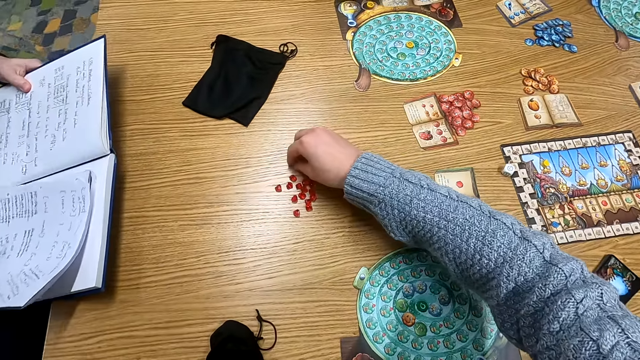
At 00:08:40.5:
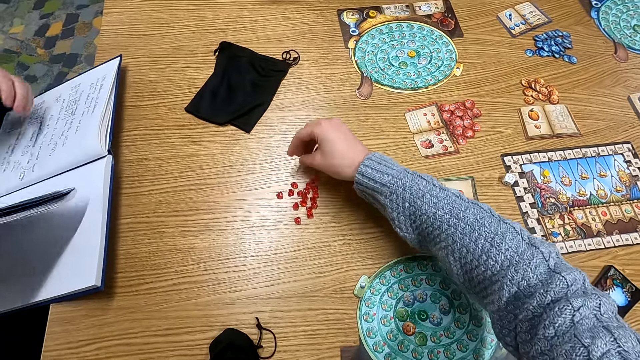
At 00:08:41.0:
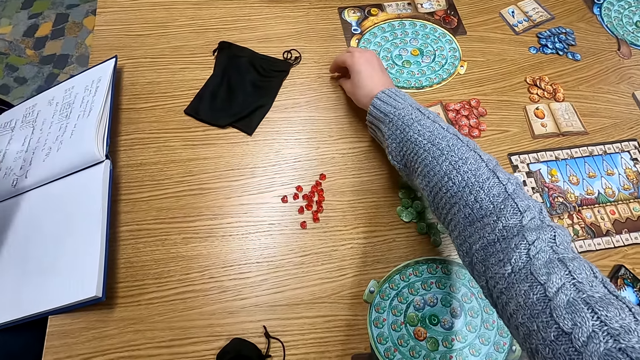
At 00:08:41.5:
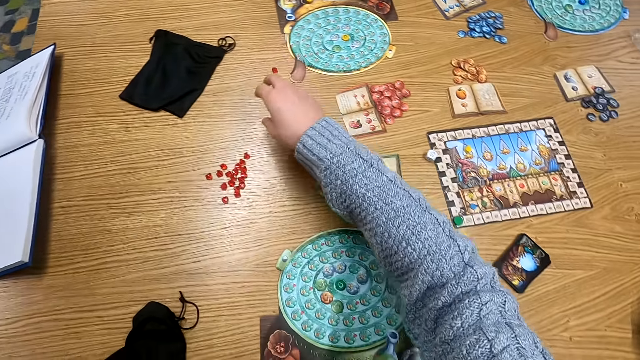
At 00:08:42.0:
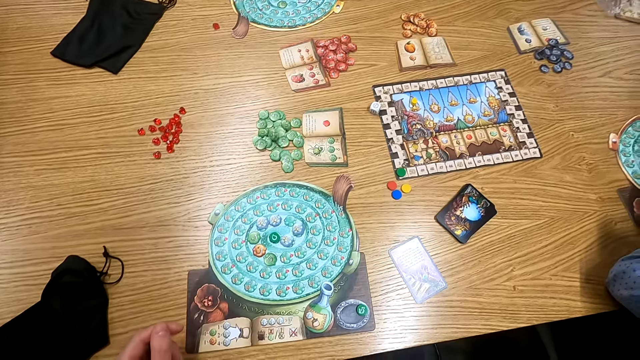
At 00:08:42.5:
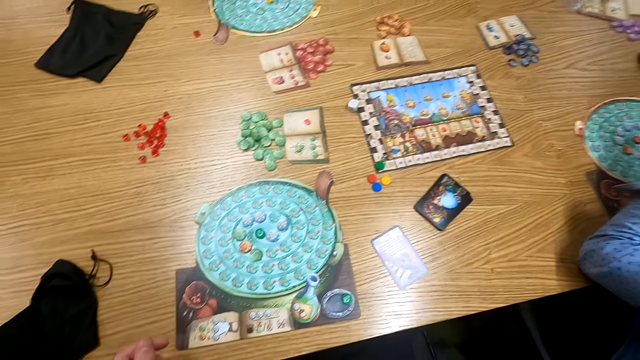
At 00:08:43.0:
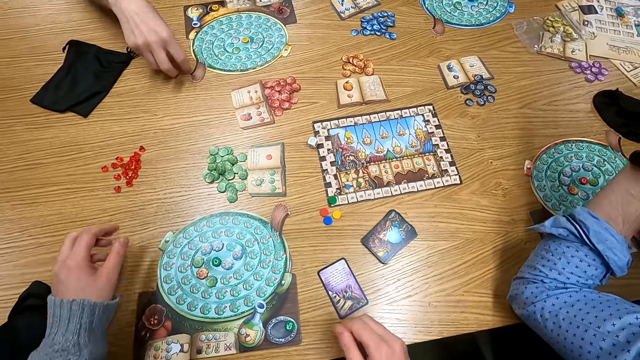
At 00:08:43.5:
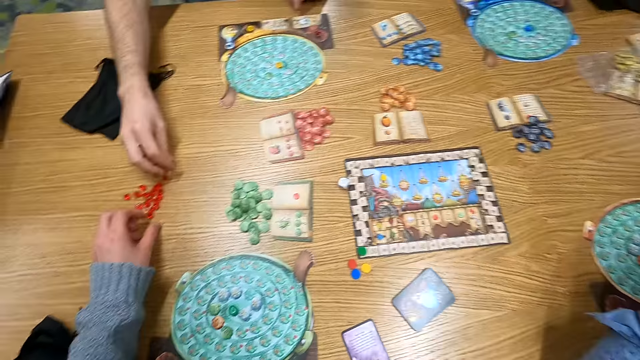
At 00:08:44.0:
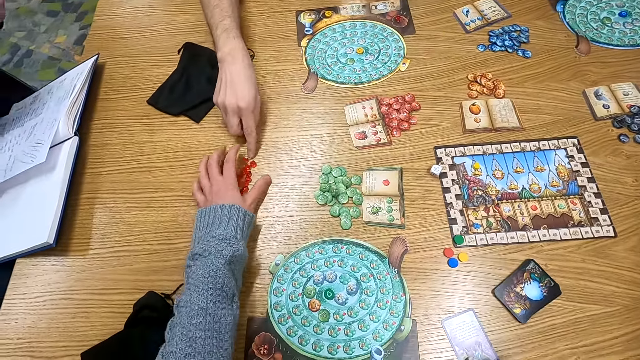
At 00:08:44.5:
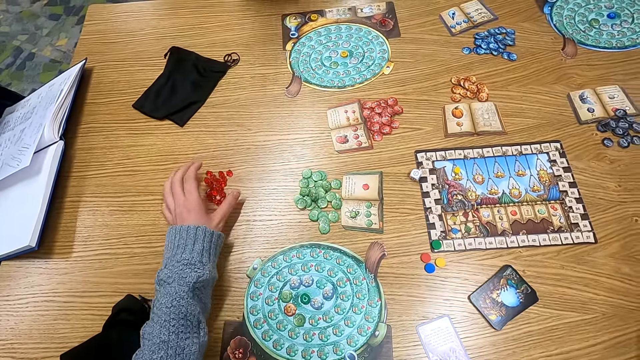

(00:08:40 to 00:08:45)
The camera wearer holds a point token on the table. They pick a tile. A man holds a book. The camera wearer puts the point token on the table. Another man moves a tile and holds a point token on the table.

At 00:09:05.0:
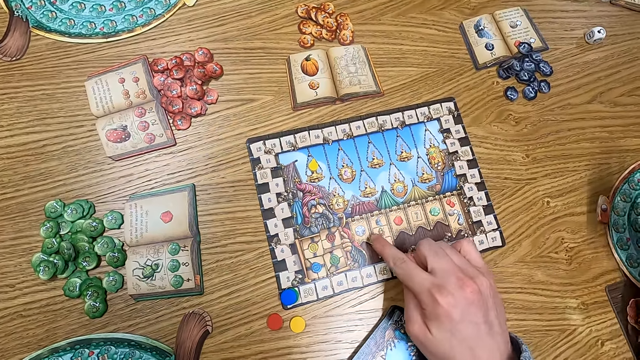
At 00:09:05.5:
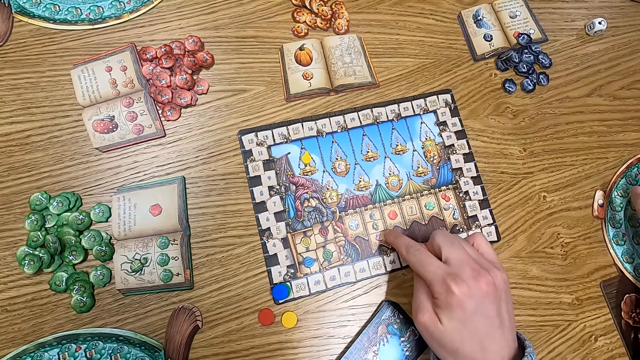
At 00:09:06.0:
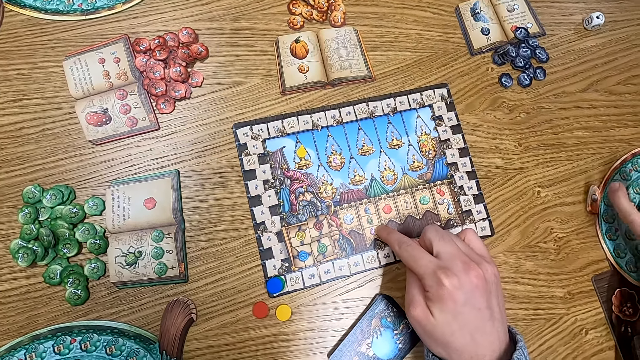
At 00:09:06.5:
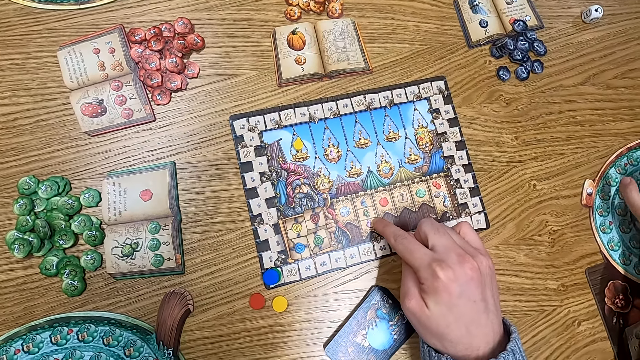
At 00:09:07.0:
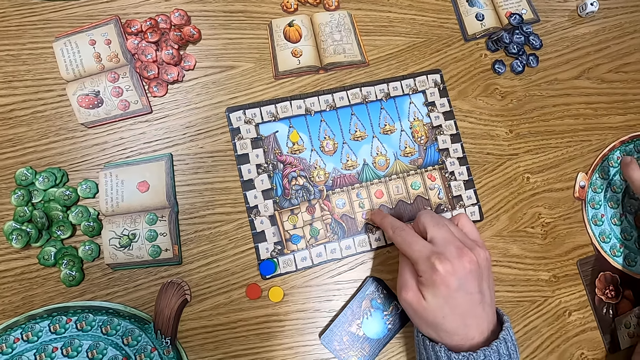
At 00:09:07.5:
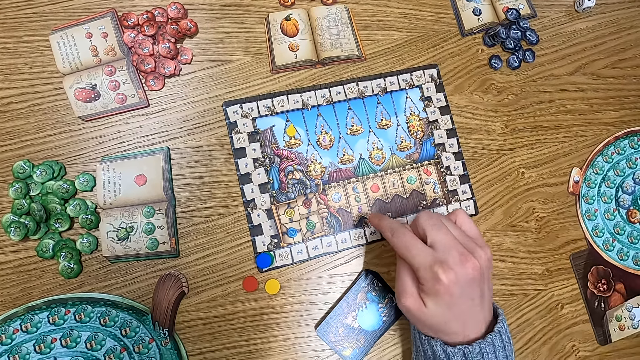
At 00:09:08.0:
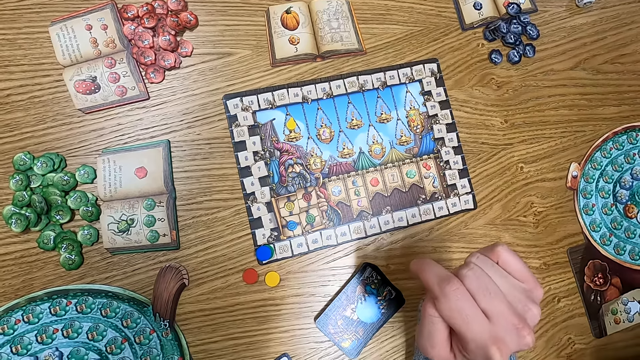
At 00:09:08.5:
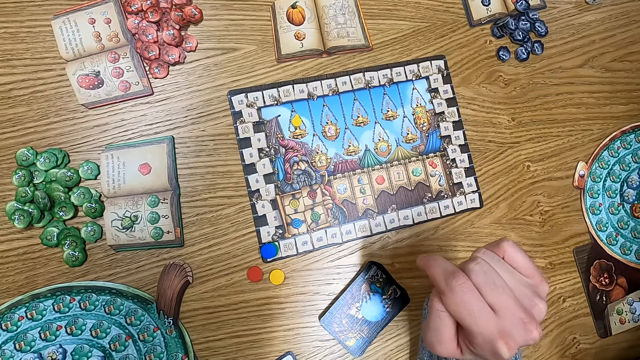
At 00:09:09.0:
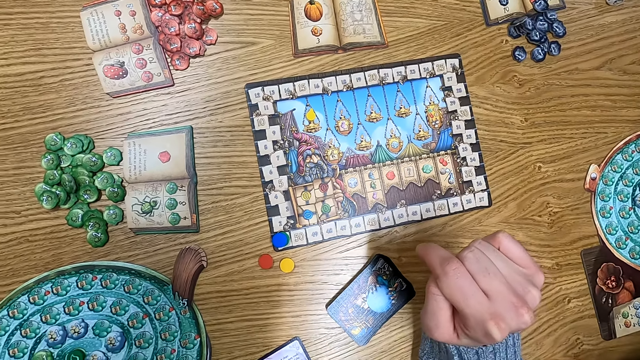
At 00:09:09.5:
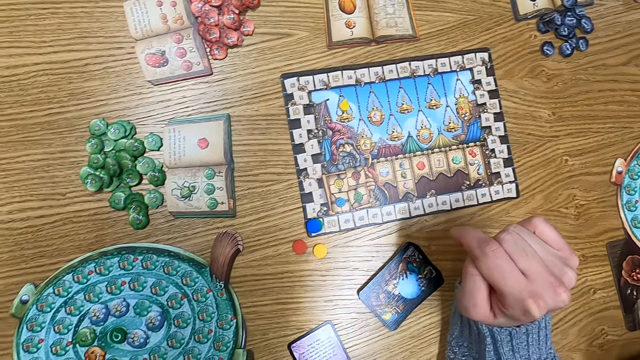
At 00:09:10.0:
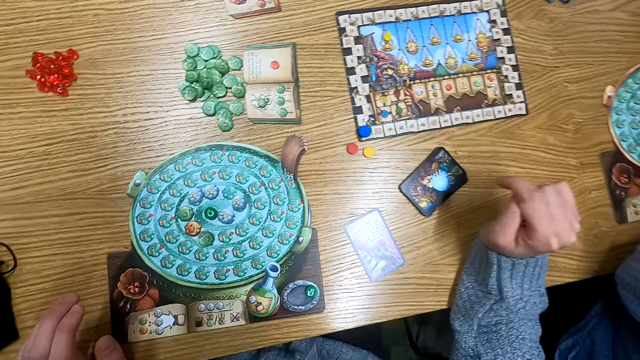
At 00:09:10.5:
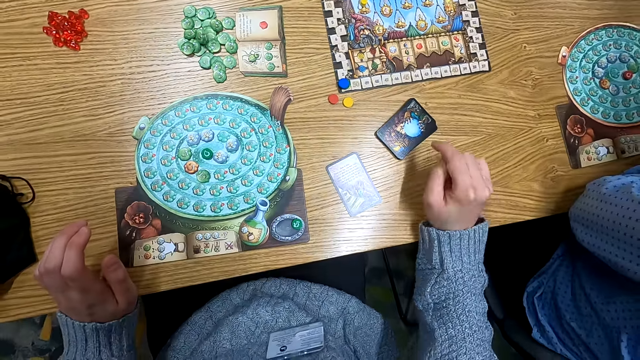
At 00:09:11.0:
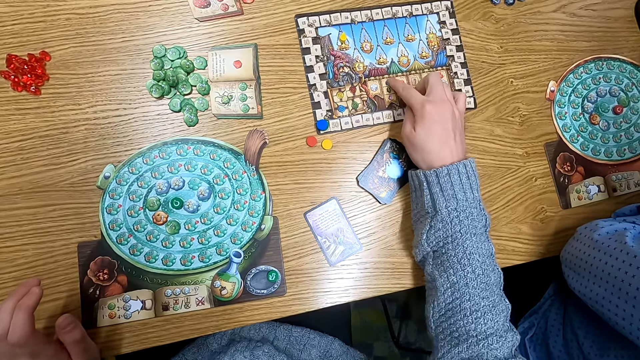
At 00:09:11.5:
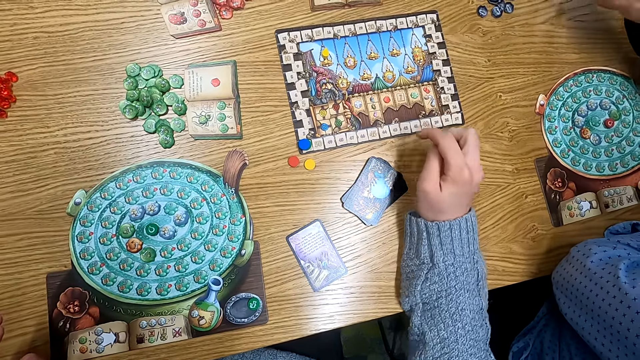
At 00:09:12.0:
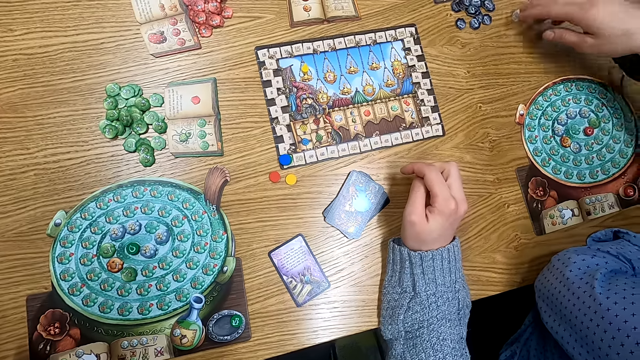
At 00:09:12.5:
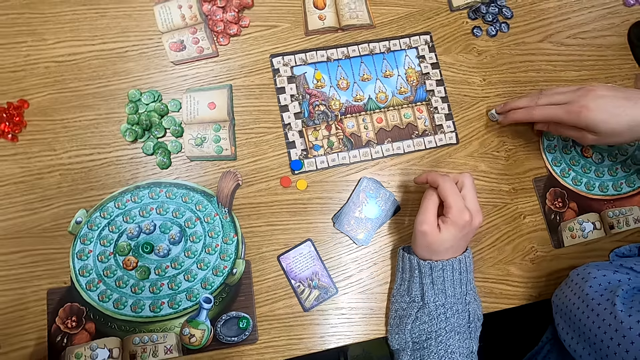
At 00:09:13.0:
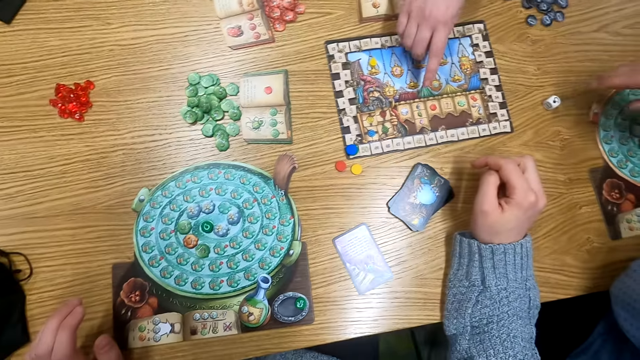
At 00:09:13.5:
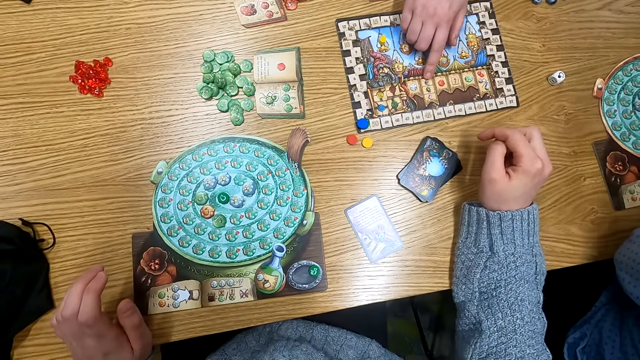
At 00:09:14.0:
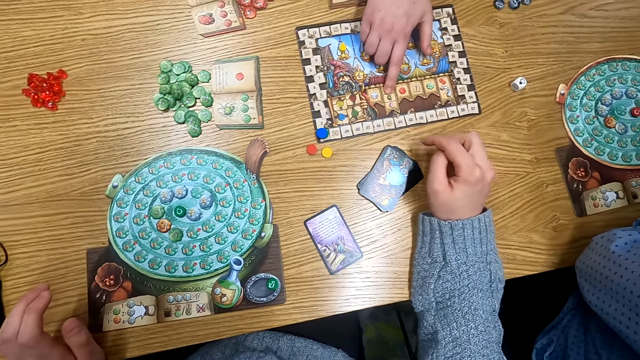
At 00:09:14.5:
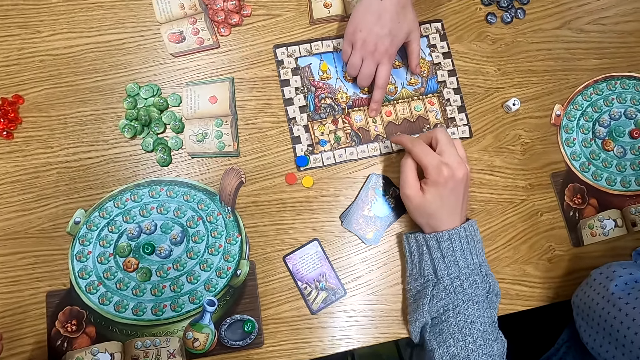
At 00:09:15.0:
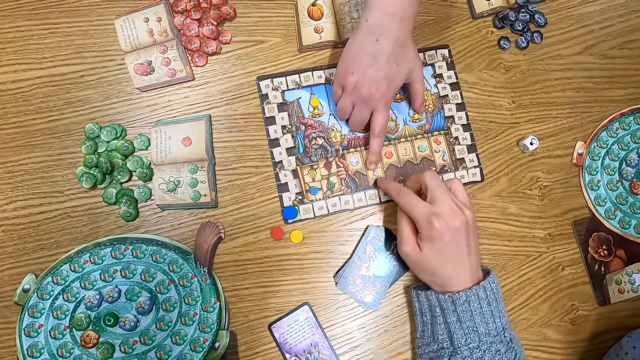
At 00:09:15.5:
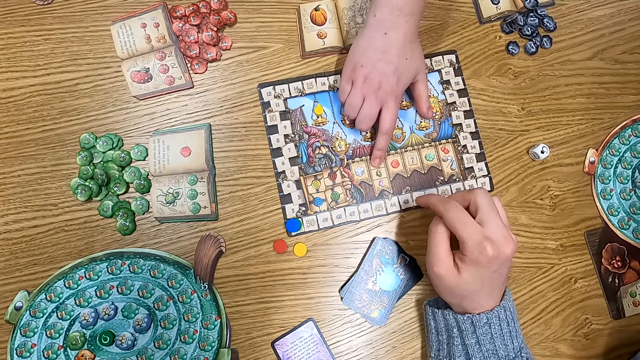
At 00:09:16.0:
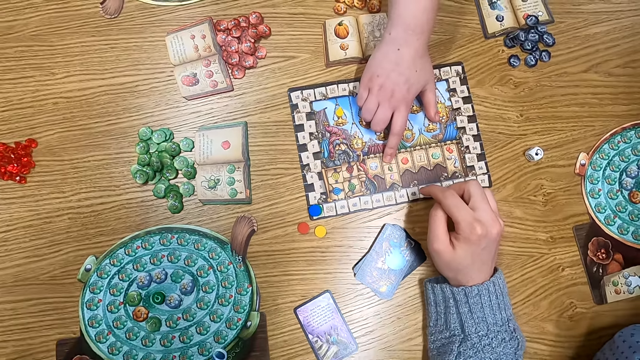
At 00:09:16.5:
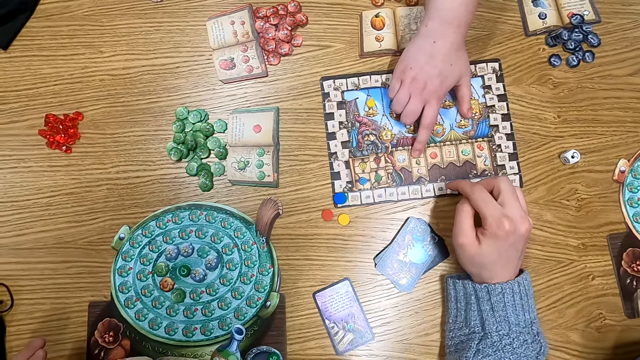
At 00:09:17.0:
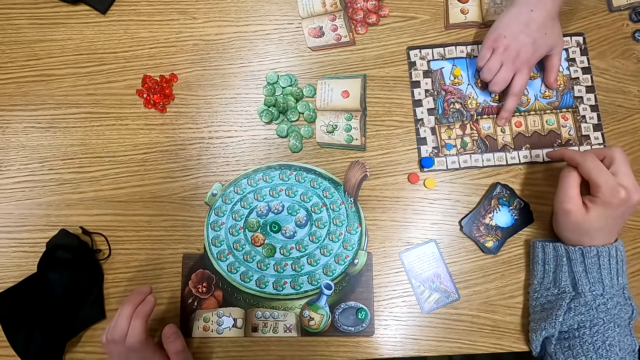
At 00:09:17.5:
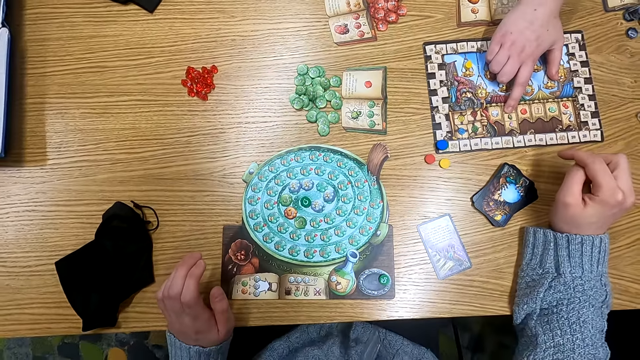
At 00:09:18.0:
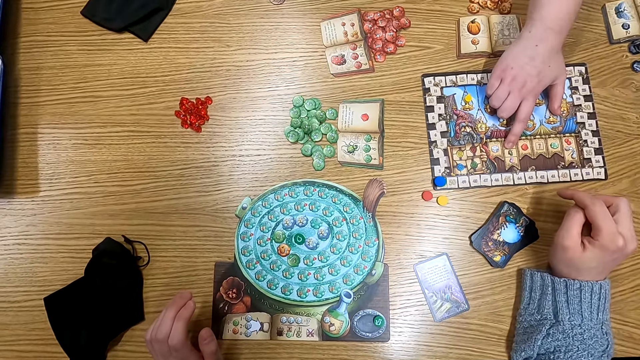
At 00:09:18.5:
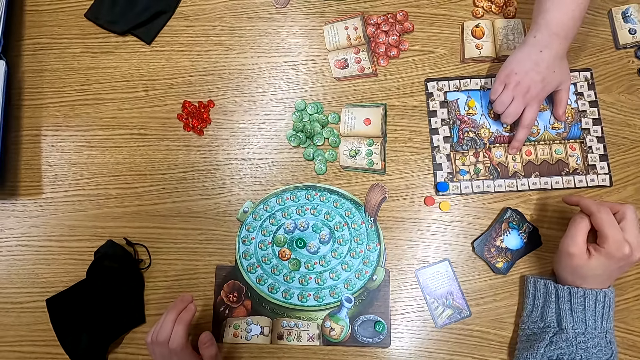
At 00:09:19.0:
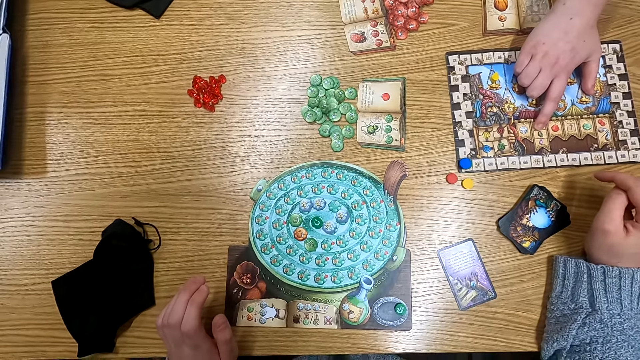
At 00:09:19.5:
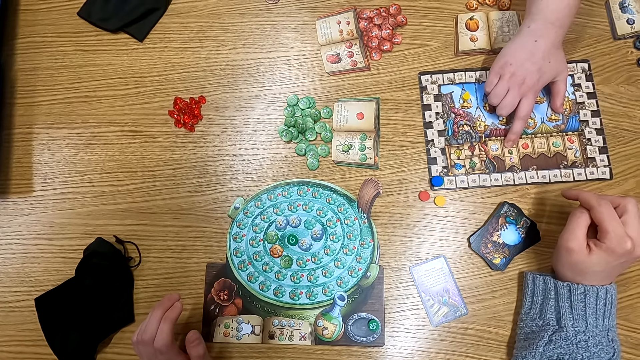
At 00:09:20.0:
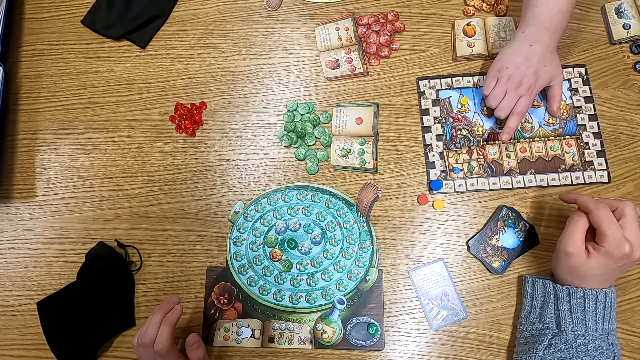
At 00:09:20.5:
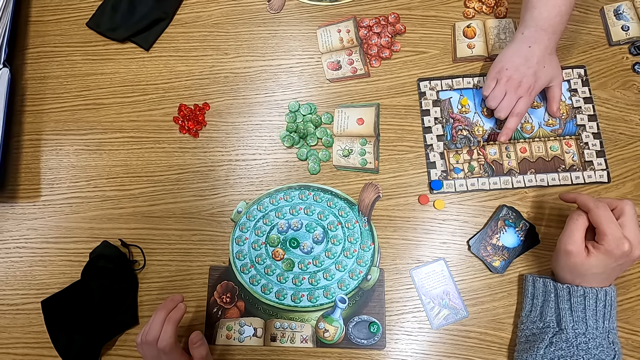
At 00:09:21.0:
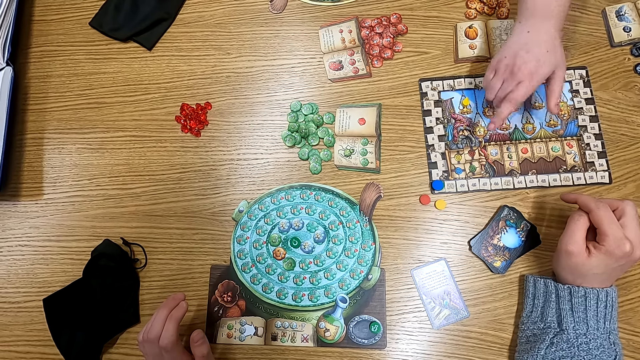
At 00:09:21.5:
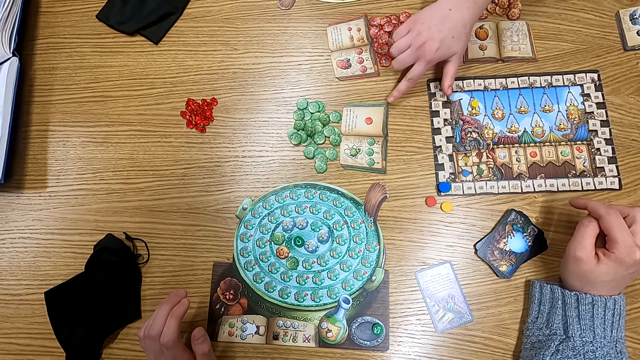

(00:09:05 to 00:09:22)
The camera wearer holds a paper on the table. They touch a board. They turn to the side. They hold the paper on the table. They touch the board. A man drops a dice on the table. The man moves the dice. Another man holds a paper on the table. Someone touches the board. The camera wearer turns around. They touch the board. The other man holds the paper on the table. The camera wearer turns around. The other man holds the paper on the table.
